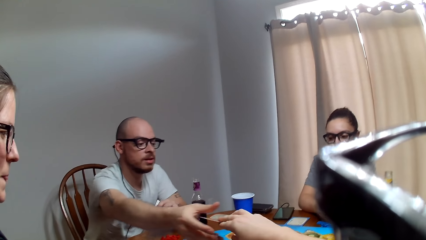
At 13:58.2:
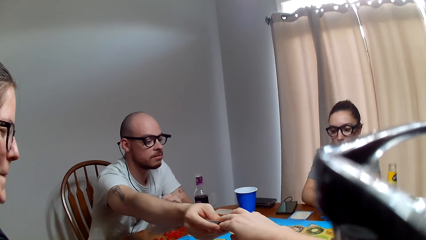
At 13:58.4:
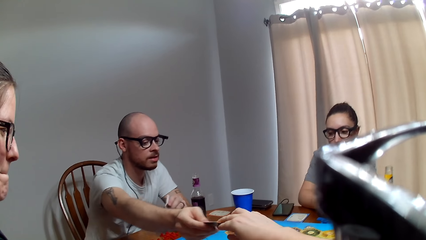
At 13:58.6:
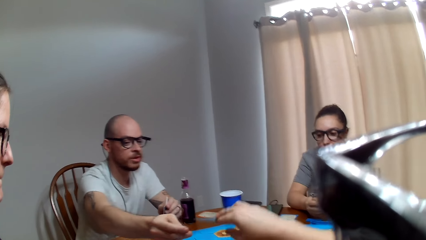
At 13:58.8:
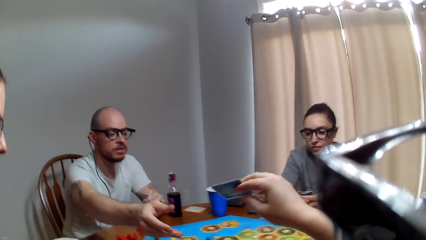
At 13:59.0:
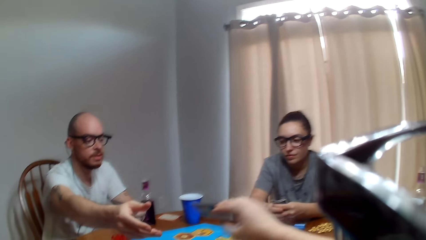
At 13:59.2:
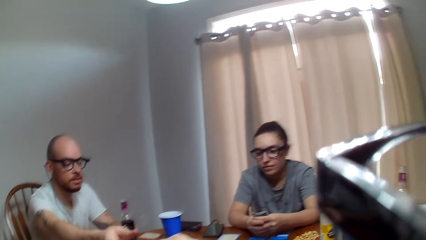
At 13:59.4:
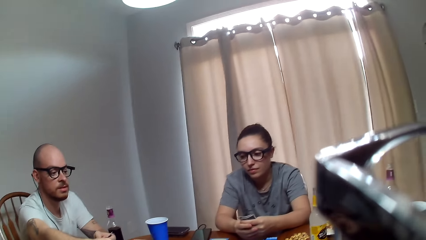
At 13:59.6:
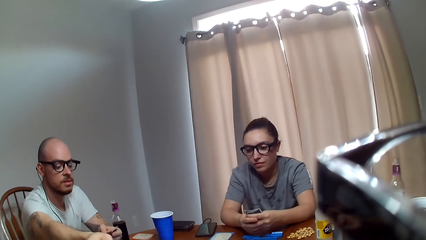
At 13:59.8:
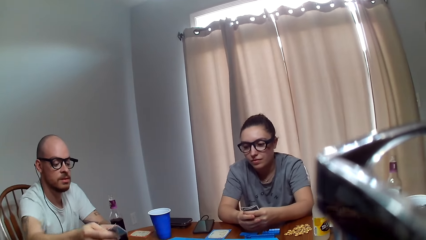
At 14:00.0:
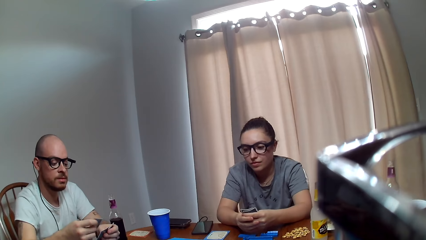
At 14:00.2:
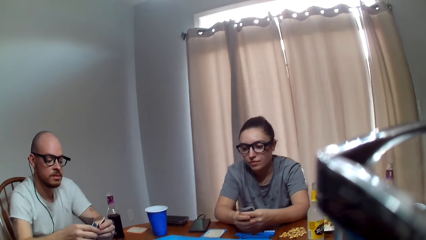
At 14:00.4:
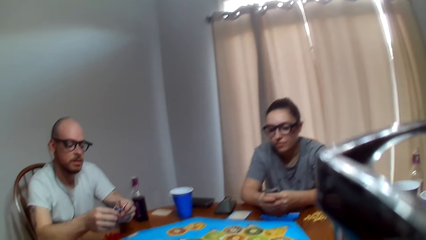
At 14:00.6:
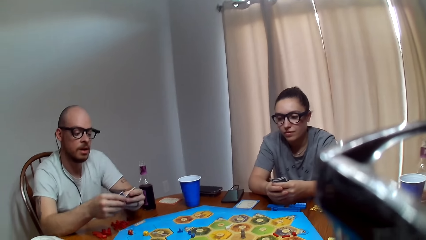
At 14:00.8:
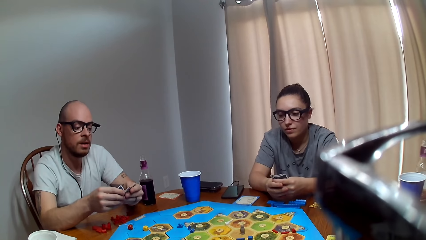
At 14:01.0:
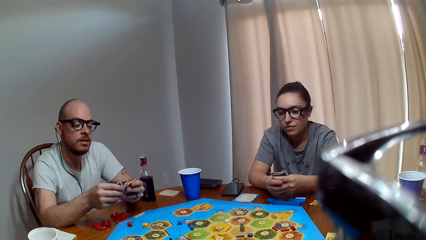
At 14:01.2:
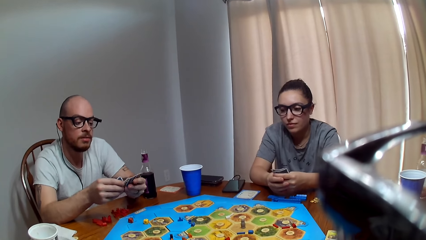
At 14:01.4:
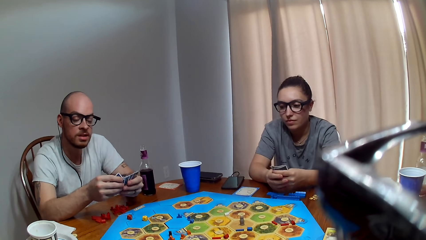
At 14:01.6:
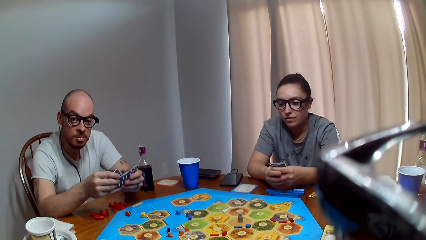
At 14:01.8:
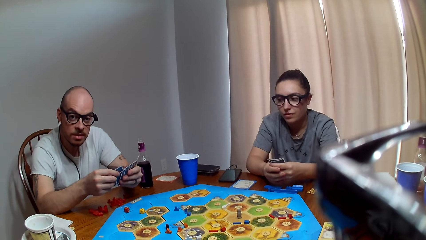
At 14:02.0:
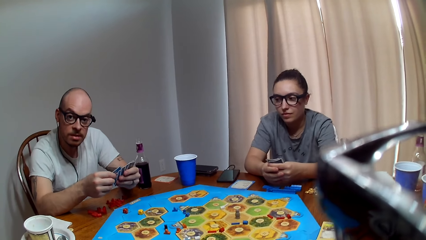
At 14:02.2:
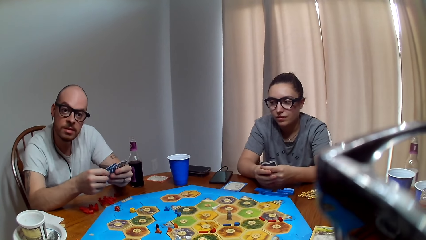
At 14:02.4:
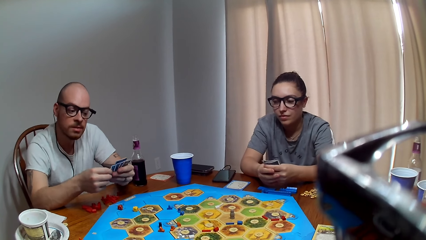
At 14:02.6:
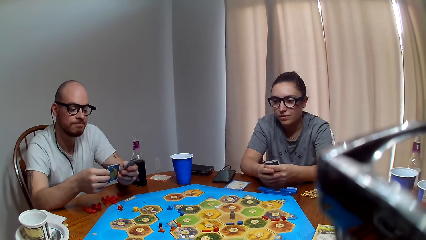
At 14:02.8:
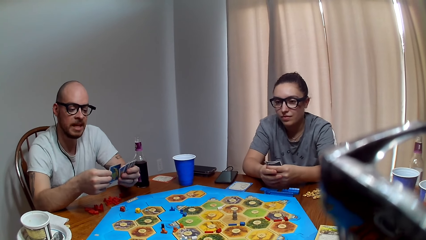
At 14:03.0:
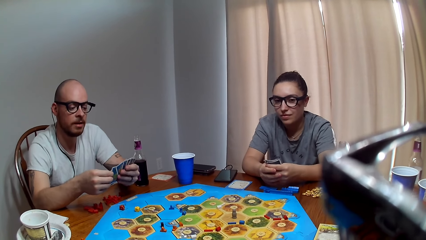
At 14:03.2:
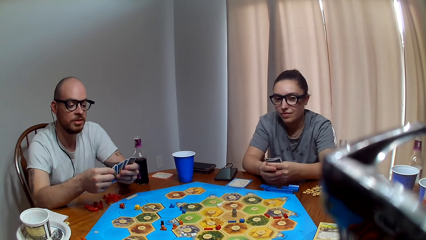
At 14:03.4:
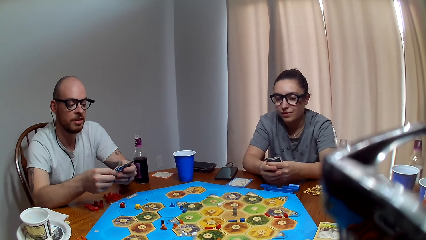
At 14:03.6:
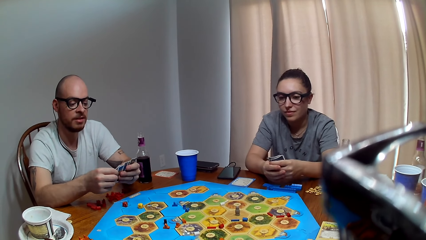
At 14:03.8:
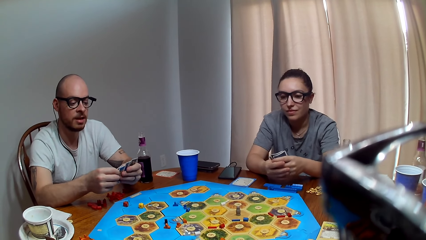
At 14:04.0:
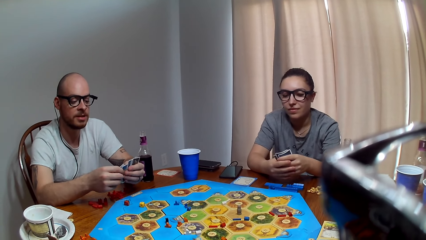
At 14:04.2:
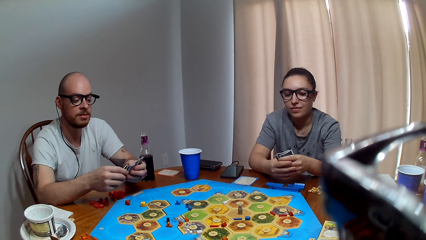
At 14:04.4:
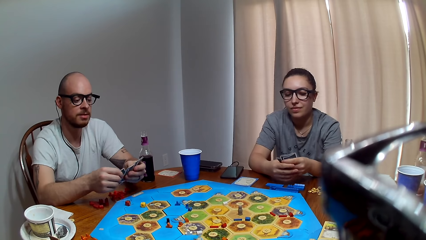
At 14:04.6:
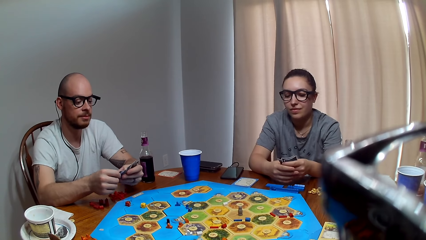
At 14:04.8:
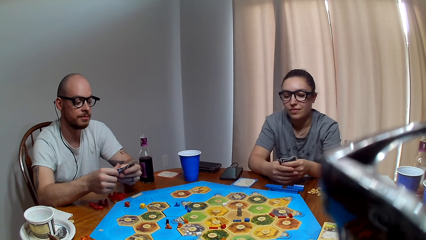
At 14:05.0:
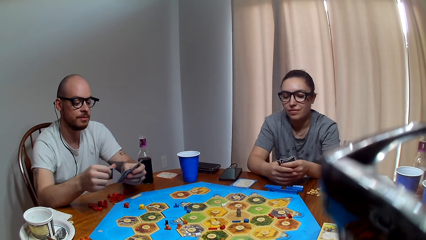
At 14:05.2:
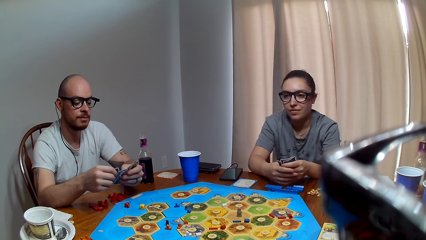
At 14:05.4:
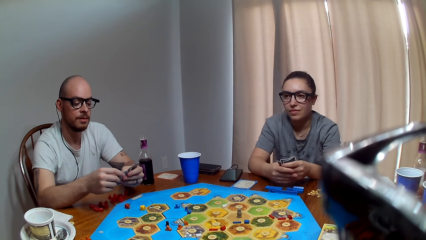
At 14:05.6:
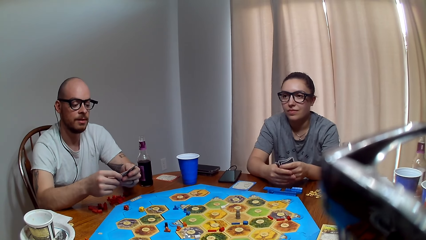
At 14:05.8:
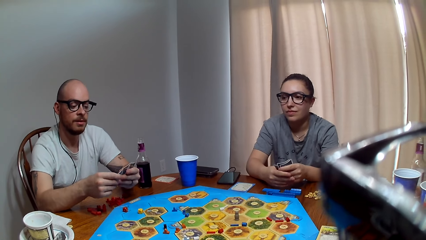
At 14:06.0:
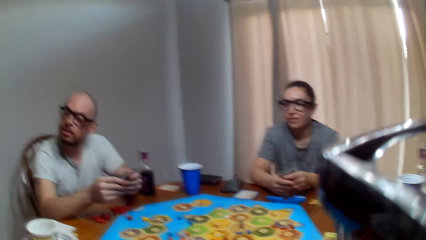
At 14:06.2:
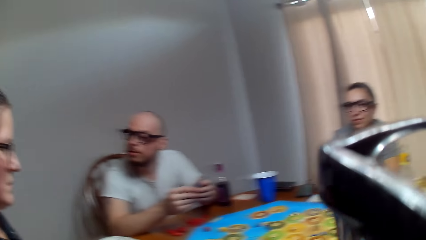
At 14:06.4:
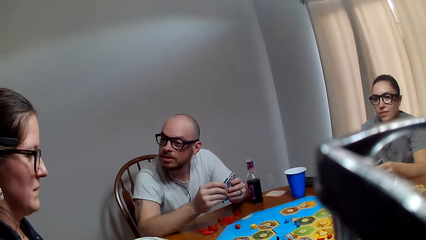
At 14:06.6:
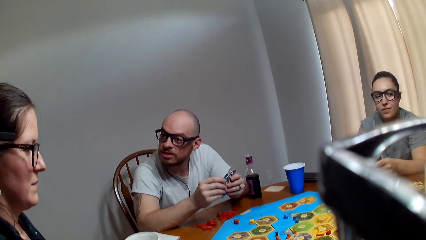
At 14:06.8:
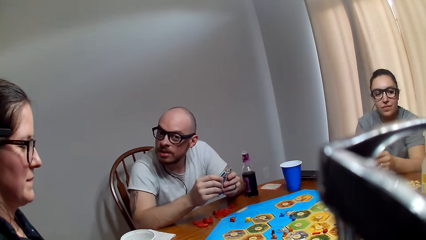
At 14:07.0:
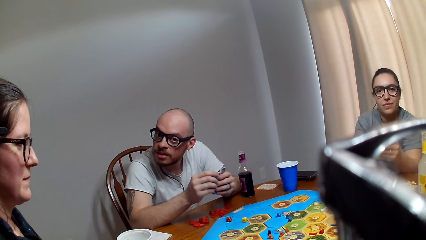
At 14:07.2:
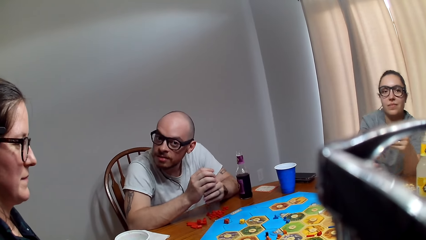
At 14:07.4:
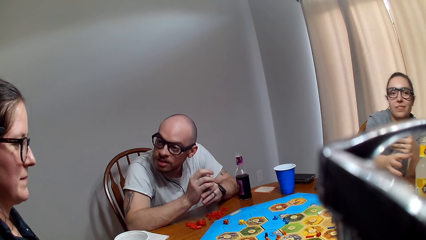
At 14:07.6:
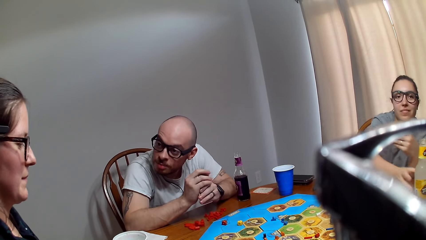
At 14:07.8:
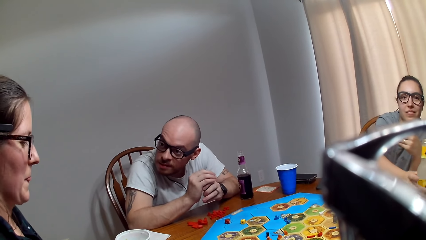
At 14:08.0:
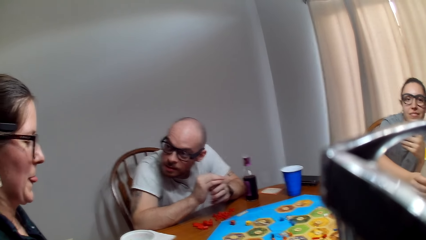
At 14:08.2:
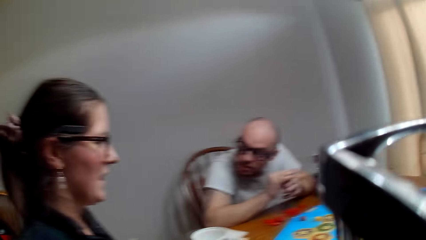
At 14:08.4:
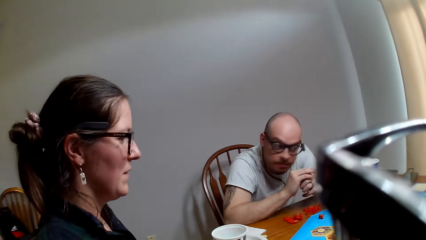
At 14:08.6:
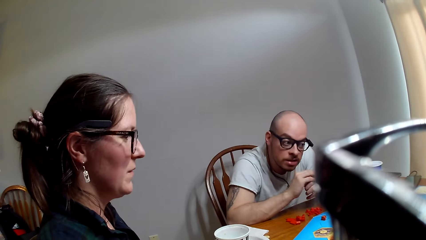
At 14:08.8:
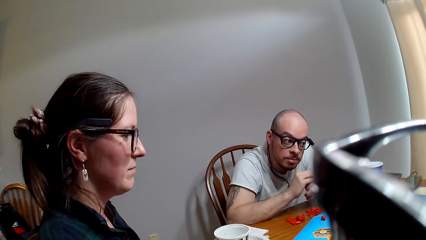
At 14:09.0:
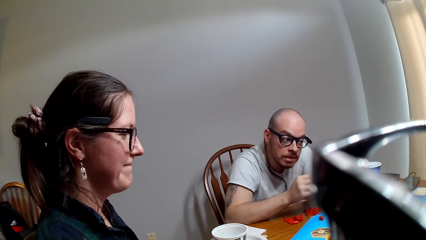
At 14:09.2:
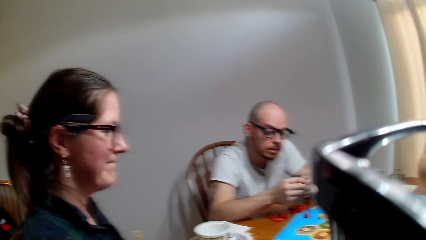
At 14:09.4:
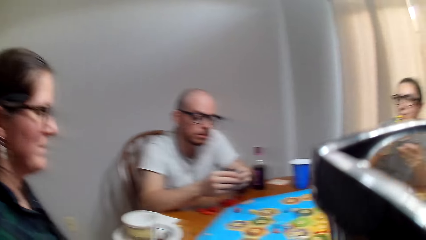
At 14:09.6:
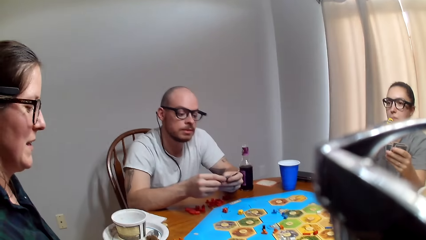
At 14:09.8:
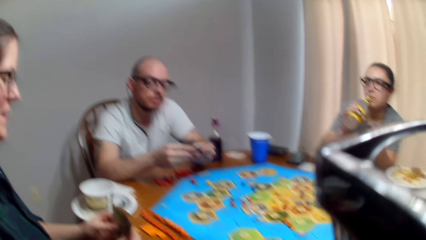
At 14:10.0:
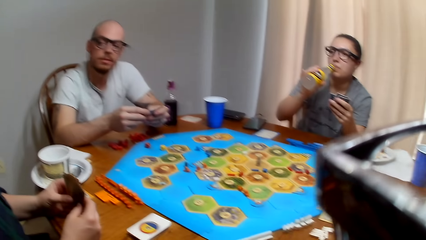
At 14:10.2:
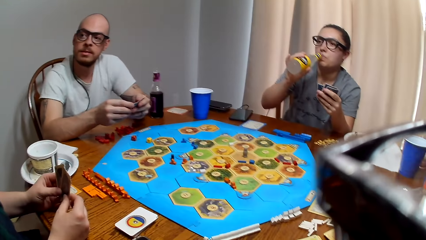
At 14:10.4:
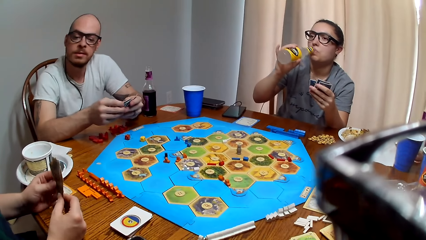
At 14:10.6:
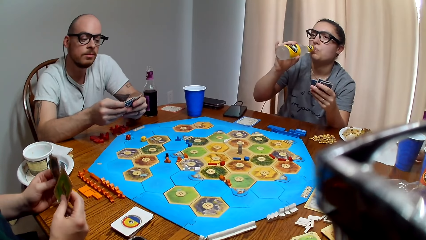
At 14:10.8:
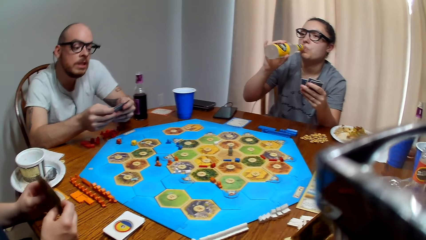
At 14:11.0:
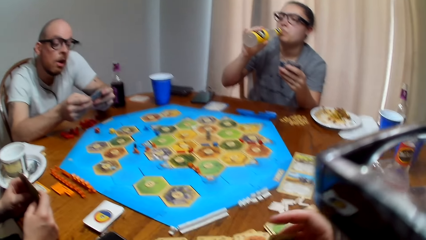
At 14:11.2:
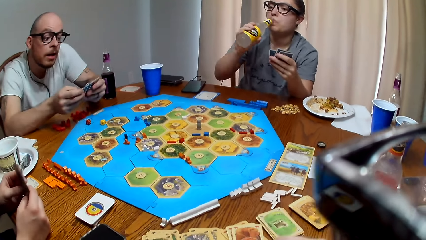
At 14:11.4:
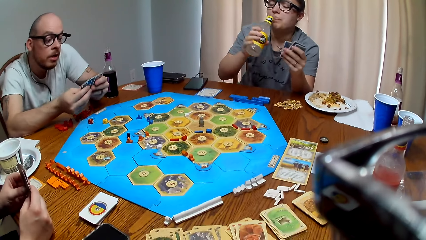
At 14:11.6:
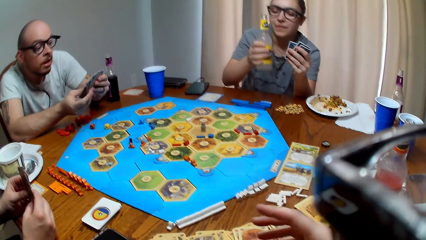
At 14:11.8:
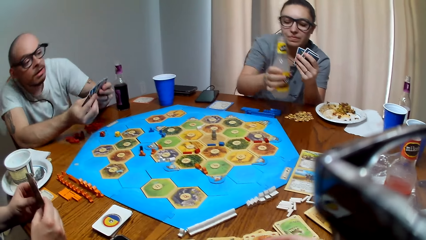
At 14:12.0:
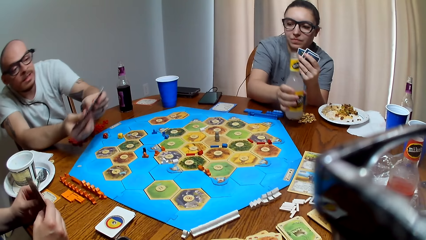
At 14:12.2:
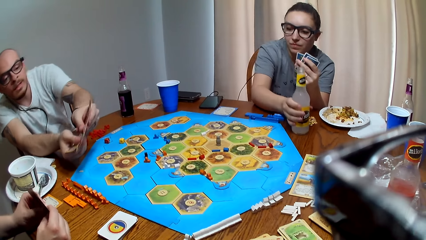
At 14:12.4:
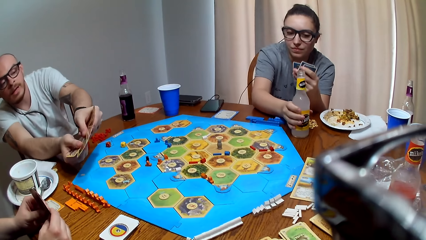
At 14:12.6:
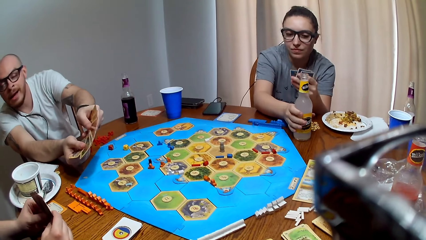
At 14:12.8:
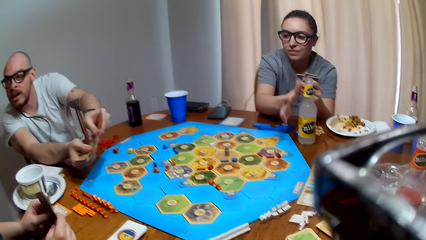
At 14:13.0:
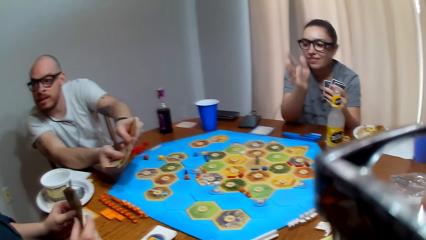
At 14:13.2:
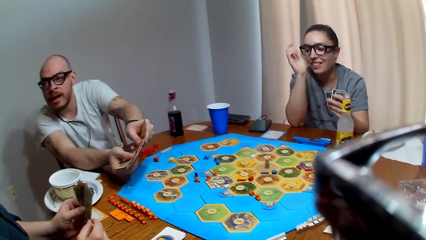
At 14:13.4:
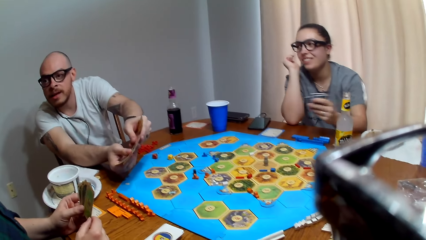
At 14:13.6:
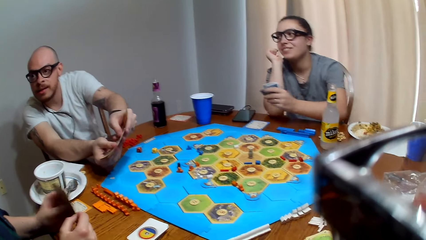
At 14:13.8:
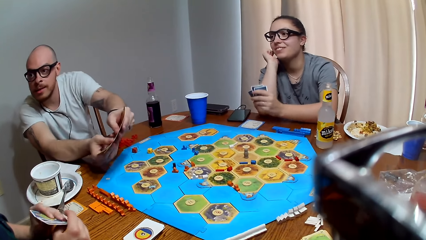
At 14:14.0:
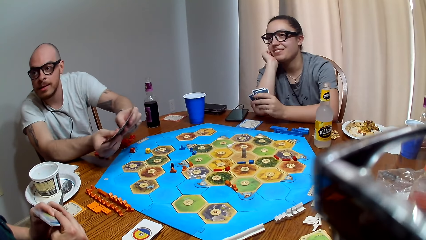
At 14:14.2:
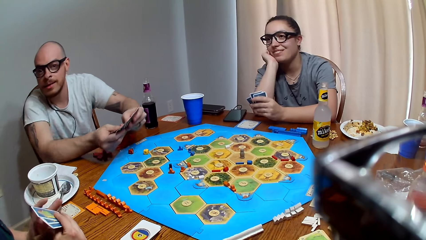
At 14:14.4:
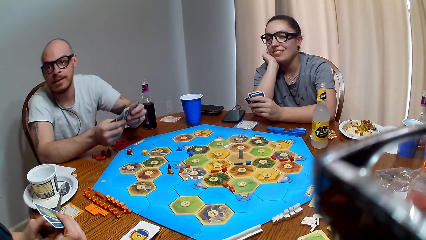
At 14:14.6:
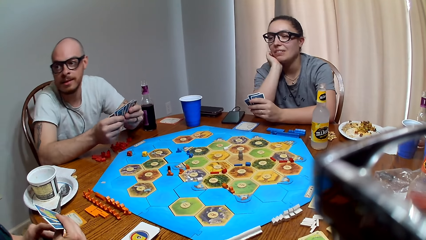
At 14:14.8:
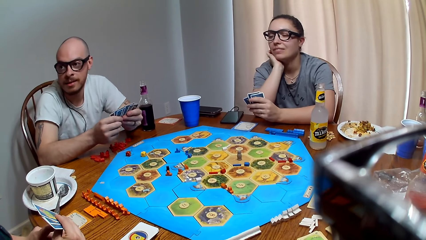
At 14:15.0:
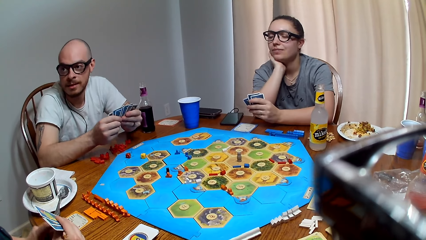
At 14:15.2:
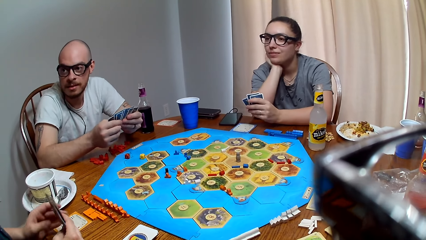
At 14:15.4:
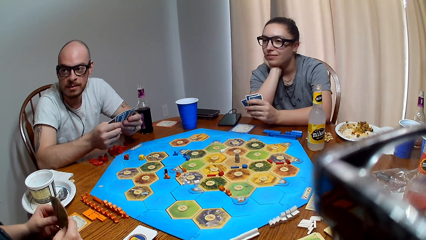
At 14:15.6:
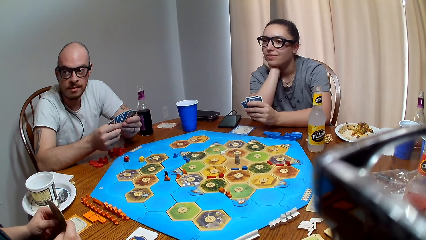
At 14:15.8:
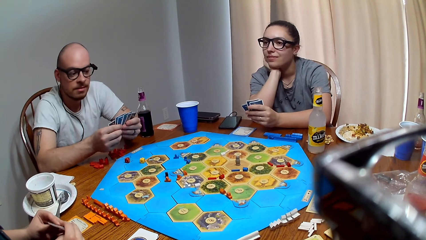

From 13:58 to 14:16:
A man speaks to the camera wearer. The man shuffles his cards. The man talks to a woman. Another woman holds her beverage. The other woman drinks her beverage. The man shows his cards to the first woman. The other woman places her beverage on the table. The first woman moves the card on the table.
